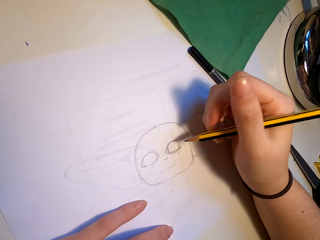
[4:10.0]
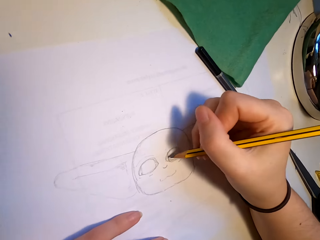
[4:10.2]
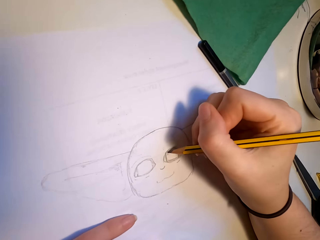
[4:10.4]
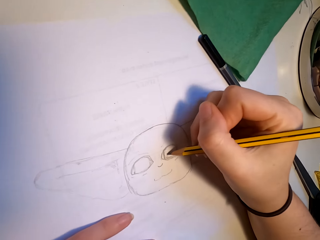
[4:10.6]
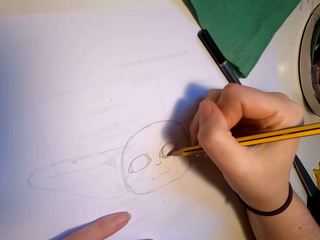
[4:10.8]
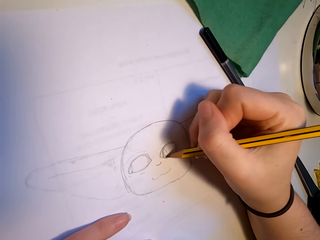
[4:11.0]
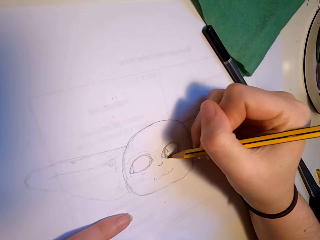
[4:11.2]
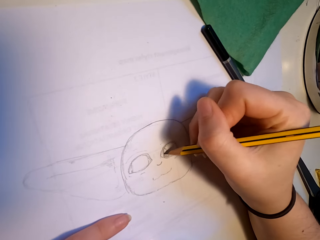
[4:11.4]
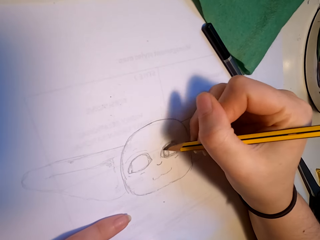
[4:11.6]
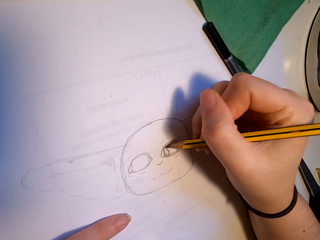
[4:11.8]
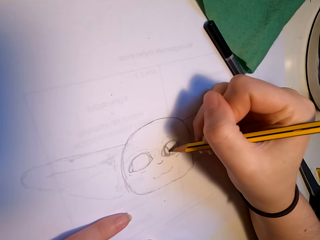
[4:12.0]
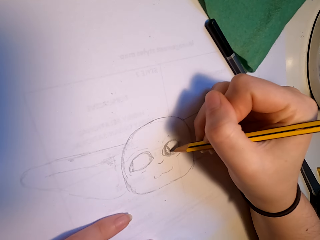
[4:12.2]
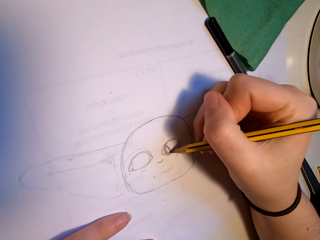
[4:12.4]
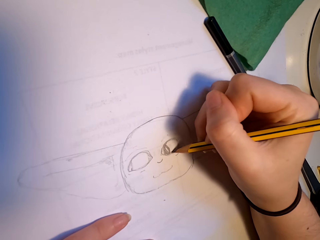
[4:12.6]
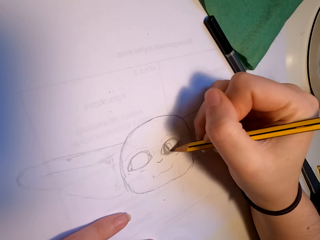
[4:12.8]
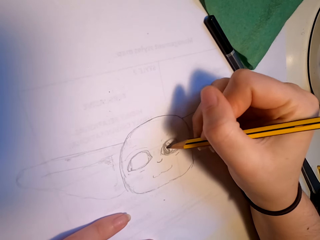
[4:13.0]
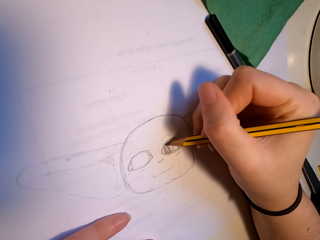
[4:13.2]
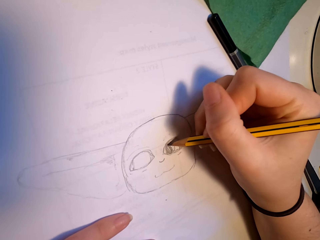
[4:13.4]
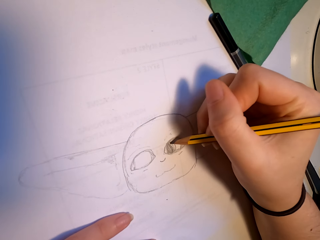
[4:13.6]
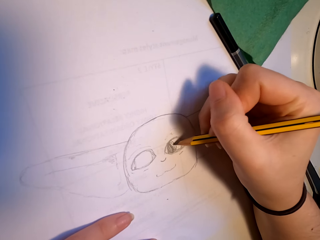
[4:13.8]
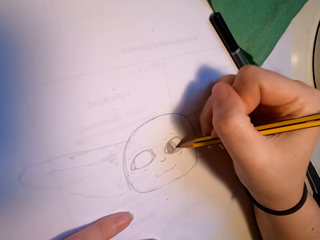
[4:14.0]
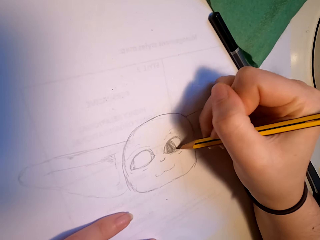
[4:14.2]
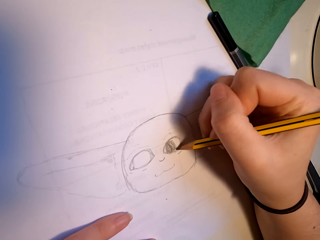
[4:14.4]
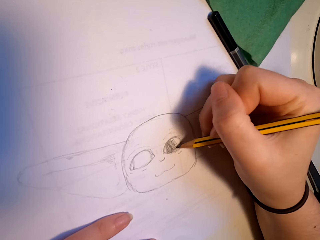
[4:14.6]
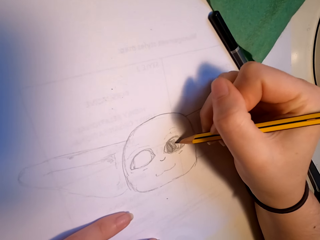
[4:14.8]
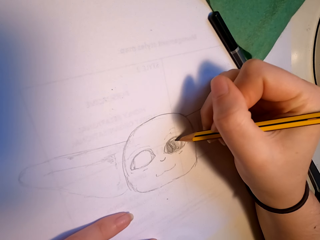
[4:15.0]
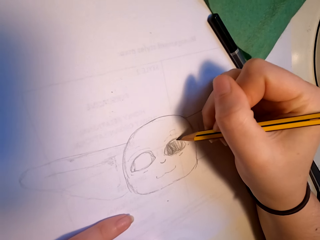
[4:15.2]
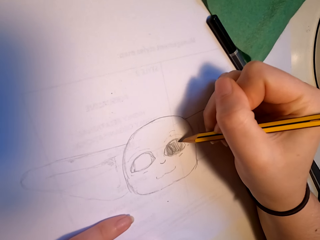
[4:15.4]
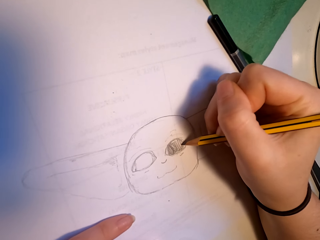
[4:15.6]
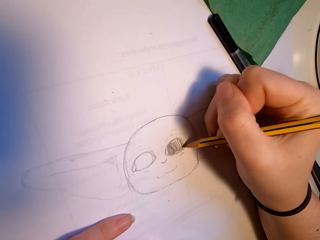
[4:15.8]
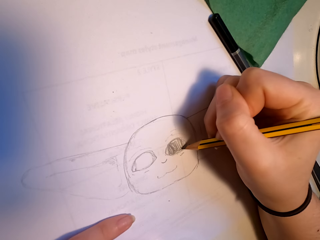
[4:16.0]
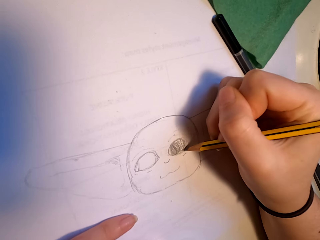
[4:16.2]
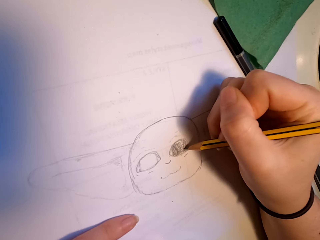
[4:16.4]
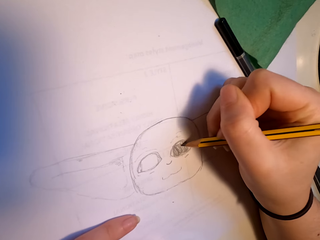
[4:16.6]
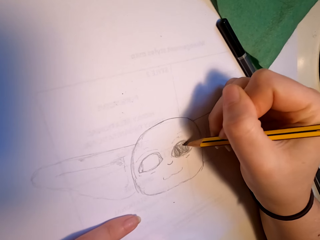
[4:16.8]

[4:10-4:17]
The camera wearer draws.

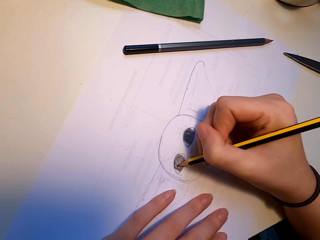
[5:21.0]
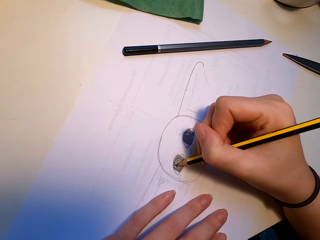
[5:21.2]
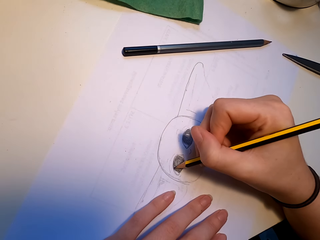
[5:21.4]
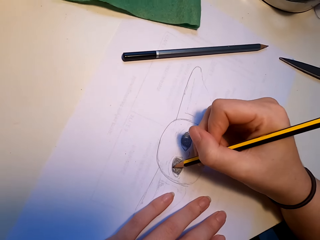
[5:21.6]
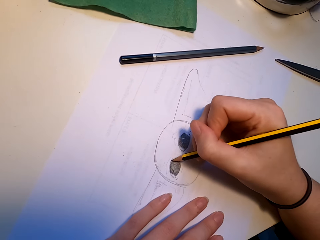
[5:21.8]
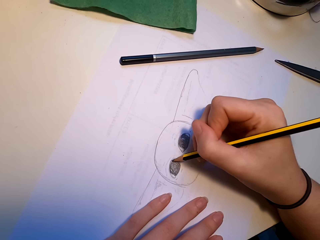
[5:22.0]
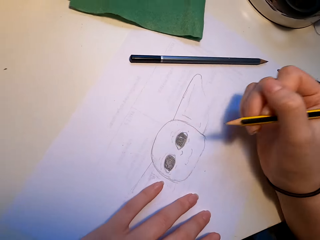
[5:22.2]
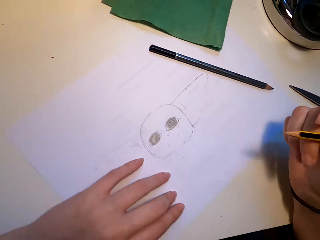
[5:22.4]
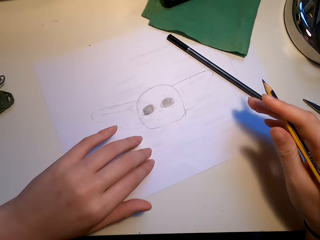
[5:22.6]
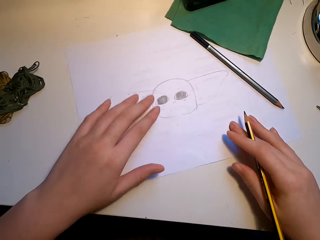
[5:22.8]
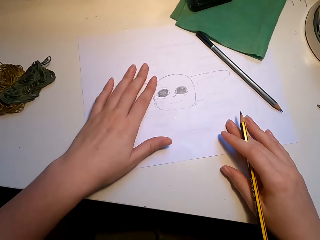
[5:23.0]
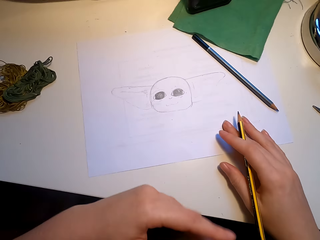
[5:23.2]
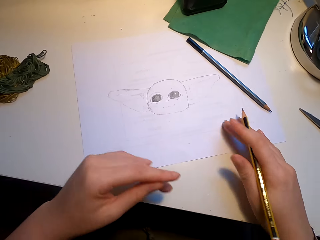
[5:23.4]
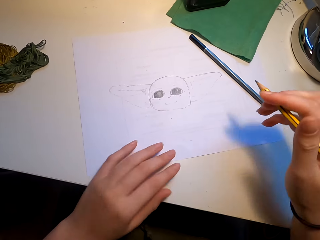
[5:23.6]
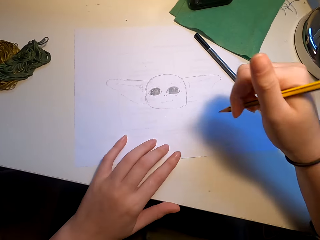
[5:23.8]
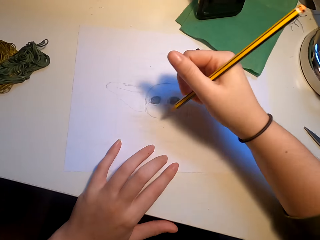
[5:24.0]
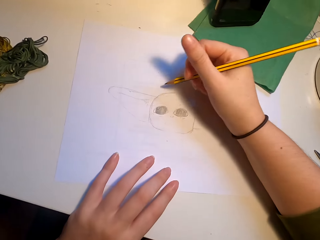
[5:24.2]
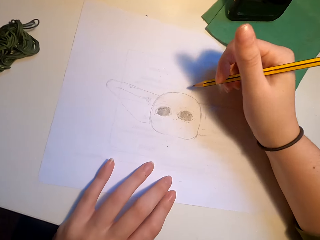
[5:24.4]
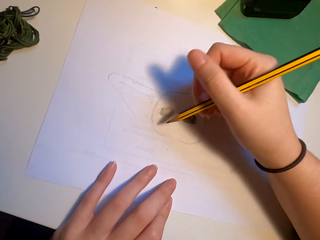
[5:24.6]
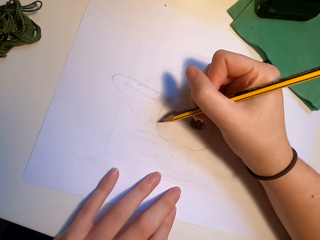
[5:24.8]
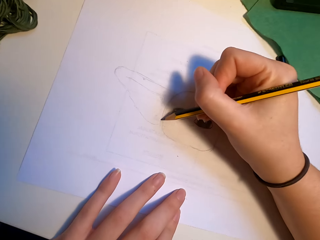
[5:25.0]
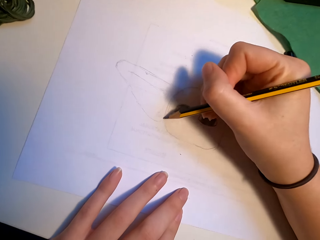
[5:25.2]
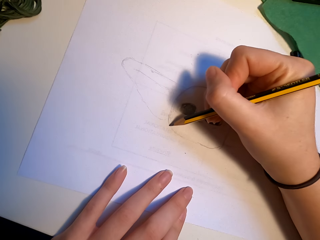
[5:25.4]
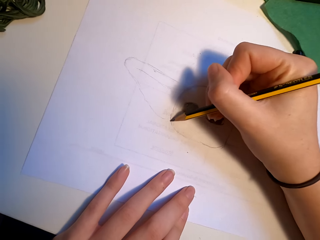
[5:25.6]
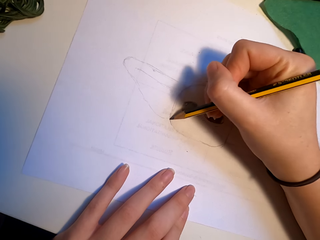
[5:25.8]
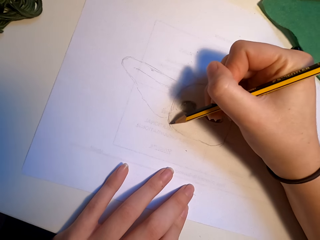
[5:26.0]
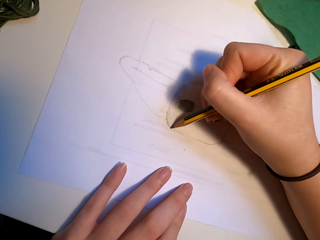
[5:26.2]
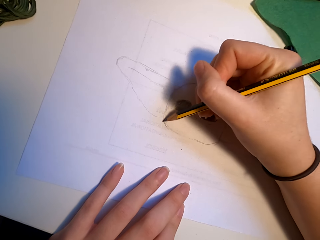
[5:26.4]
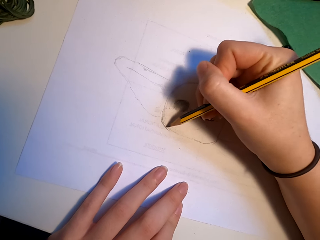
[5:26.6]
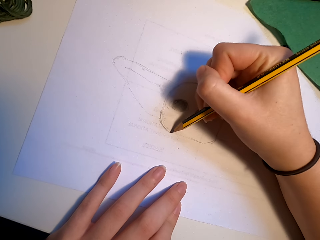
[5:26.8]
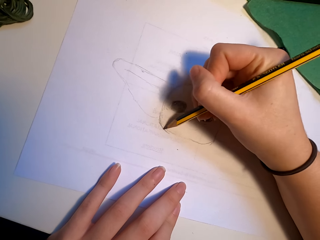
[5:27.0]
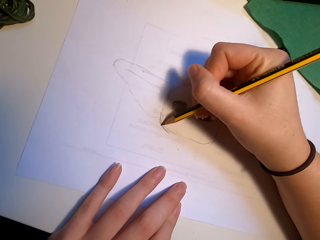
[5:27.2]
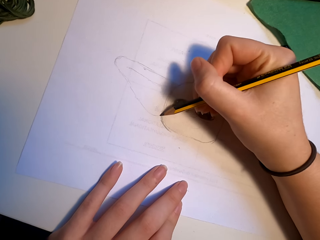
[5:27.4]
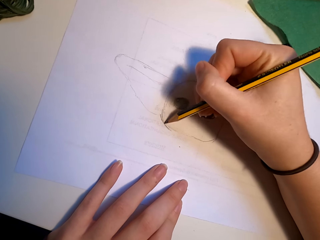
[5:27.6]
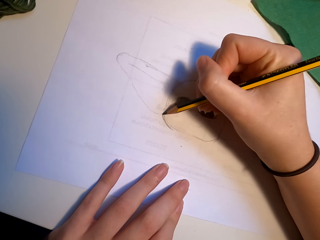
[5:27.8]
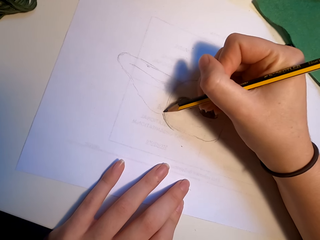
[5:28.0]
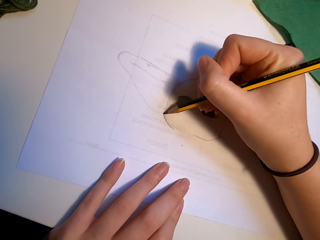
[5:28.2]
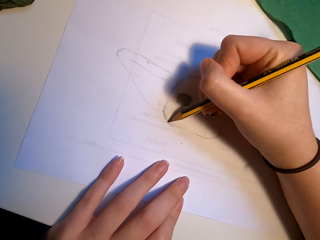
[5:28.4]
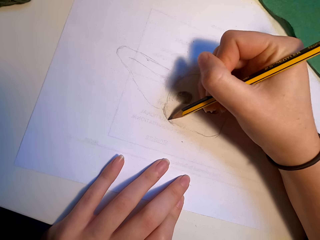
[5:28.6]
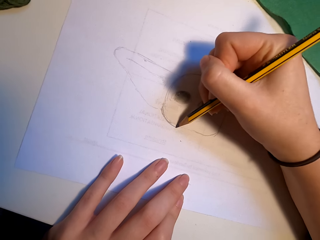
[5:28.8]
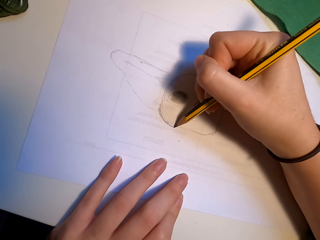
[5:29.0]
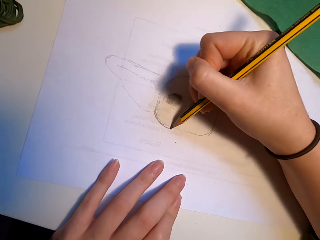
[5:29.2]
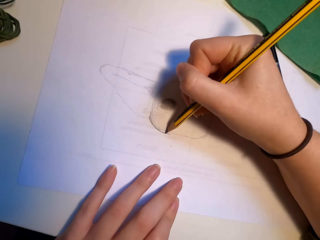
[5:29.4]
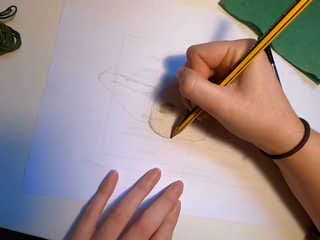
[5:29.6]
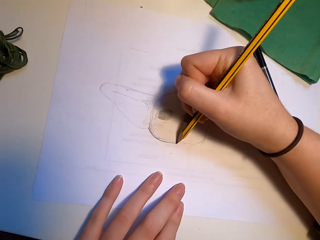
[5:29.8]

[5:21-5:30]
The camera wearer looks at the drawing. They swipe the paper. They draw.

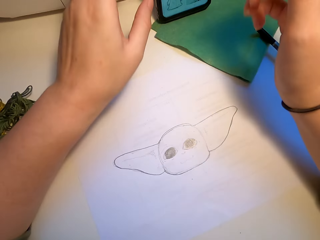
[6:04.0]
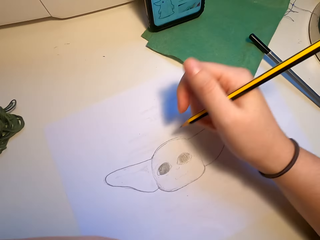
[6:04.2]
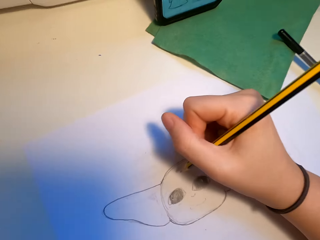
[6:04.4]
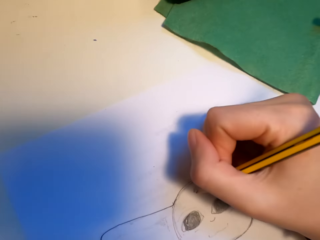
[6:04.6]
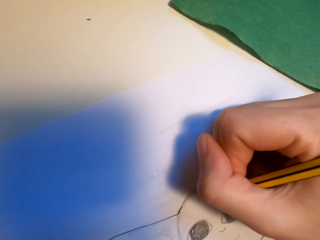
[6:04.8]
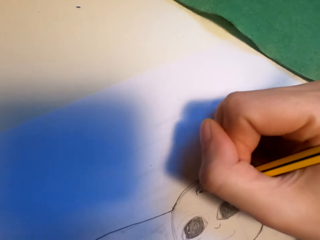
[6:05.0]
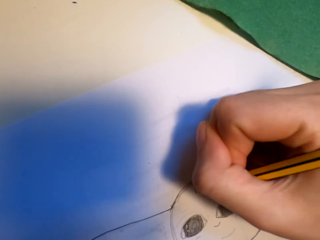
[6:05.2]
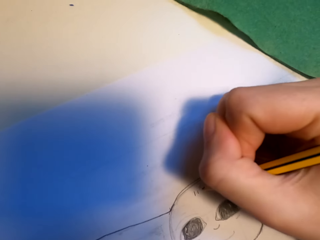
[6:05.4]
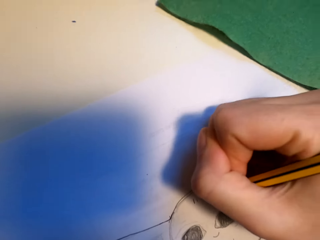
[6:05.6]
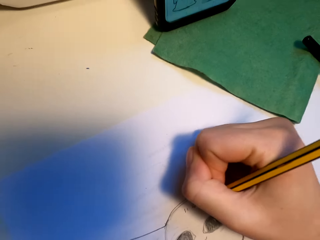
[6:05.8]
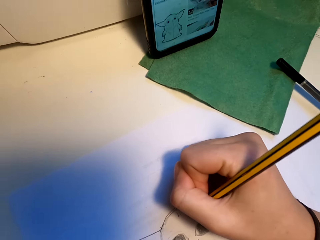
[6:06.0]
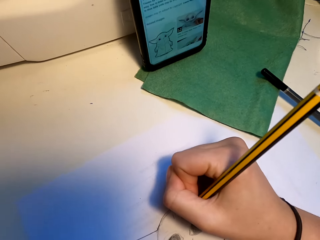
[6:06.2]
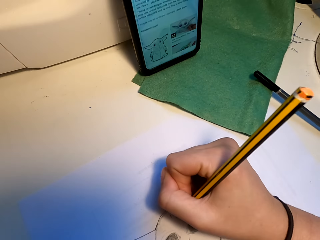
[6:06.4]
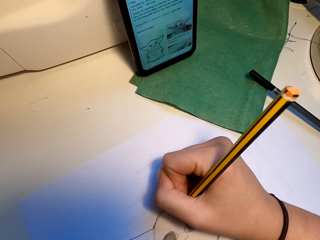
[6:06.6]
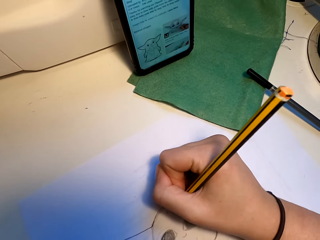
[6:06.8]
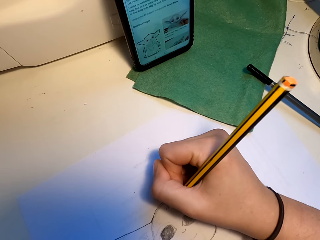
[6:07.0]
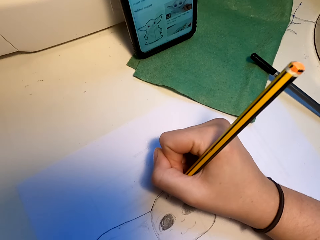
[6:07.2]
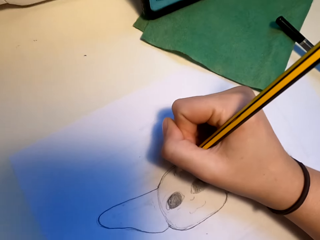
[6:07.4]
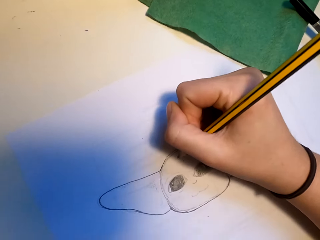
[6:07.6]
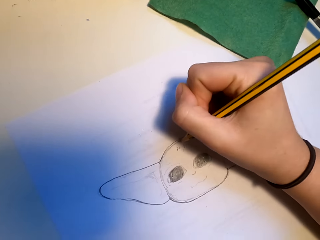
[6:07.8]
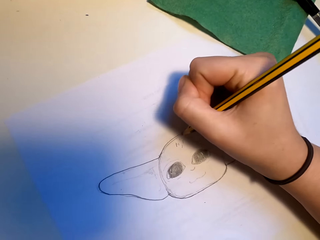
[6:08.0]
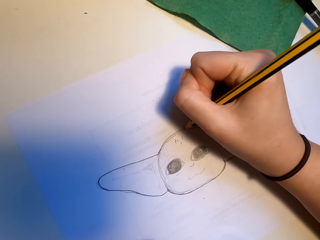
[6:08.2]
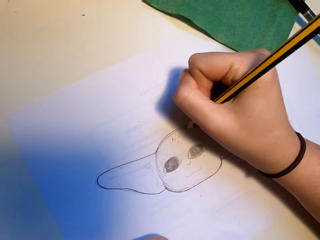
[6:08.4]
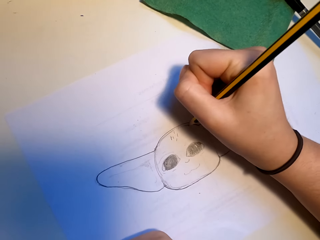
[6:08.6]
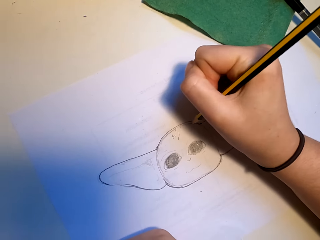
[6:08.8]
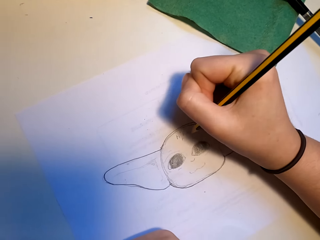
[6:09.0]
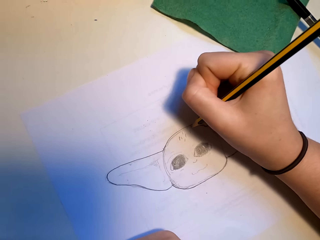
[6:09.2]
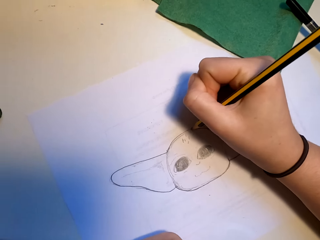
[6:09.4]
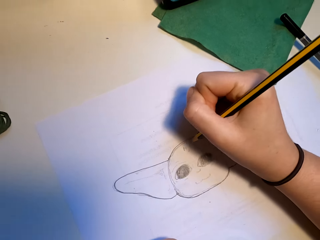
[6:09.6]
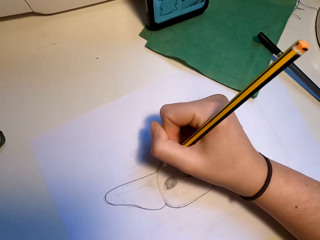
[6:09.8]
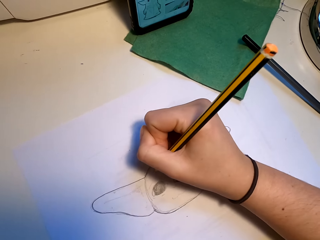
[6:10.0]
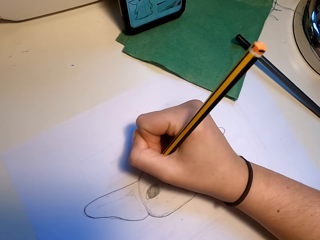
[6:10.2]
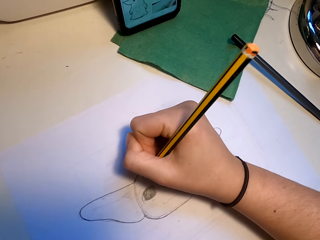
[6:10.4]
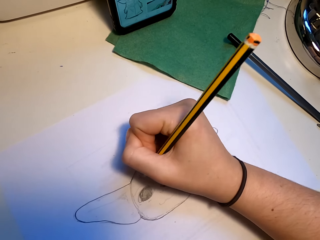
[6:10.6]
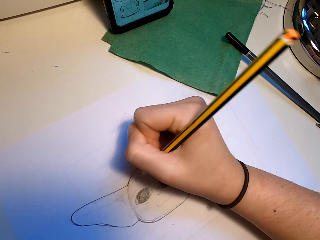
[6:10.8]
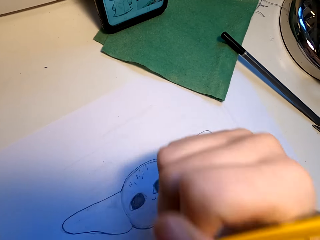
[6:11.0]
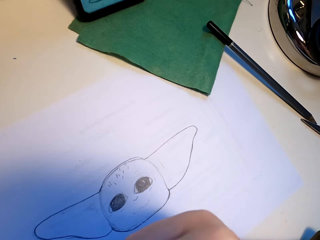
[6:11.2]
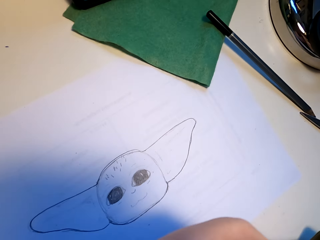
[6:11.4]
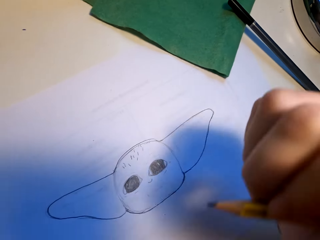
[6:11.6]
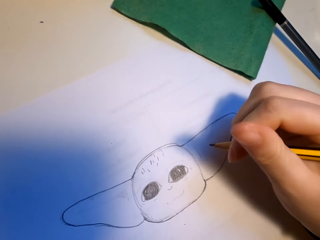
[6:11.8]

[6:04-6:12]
The camera wearer draws on a paper with a pencil.
